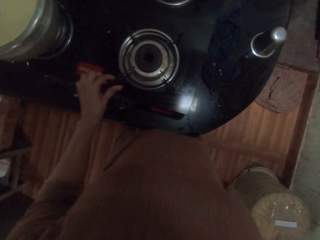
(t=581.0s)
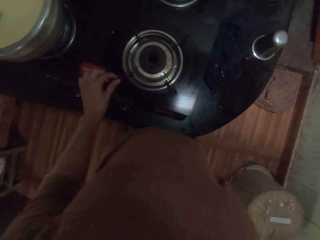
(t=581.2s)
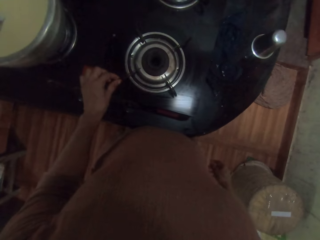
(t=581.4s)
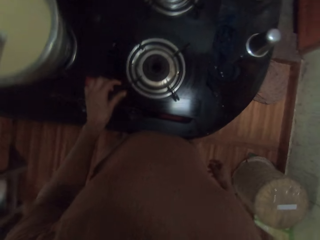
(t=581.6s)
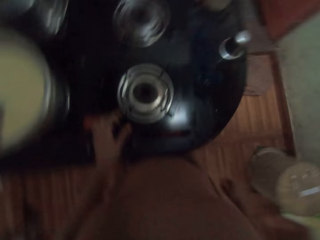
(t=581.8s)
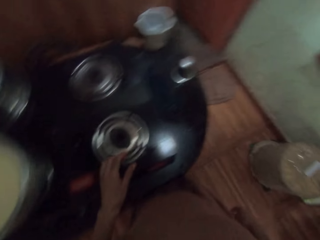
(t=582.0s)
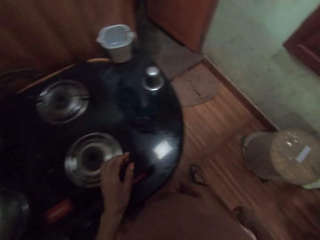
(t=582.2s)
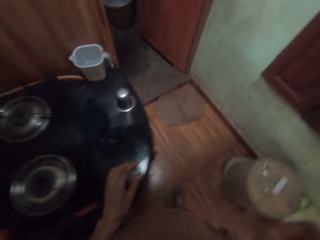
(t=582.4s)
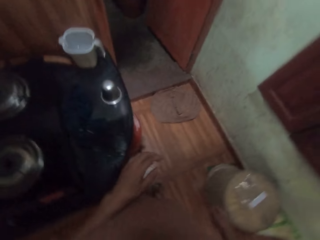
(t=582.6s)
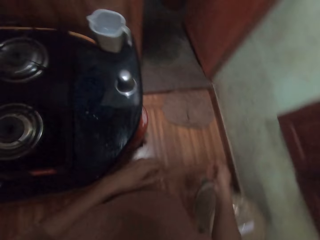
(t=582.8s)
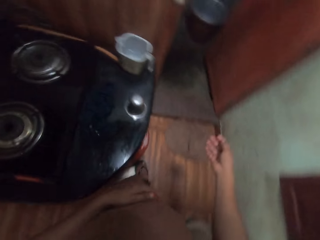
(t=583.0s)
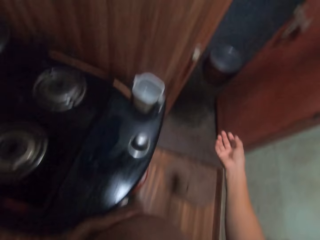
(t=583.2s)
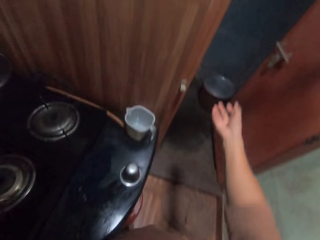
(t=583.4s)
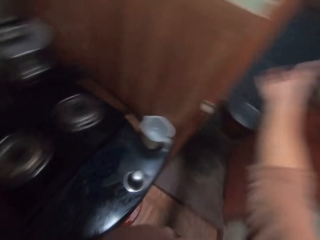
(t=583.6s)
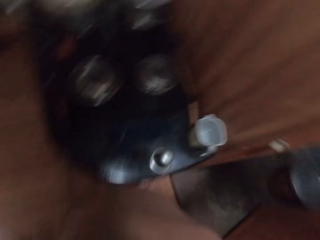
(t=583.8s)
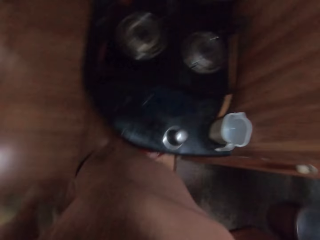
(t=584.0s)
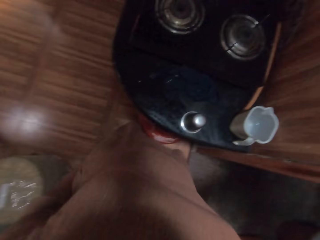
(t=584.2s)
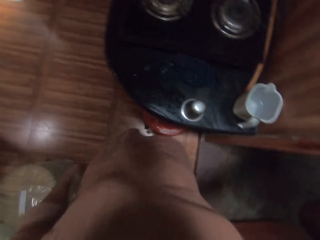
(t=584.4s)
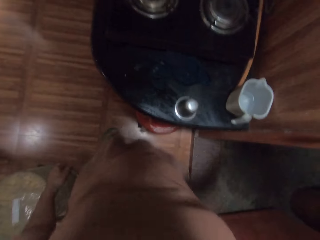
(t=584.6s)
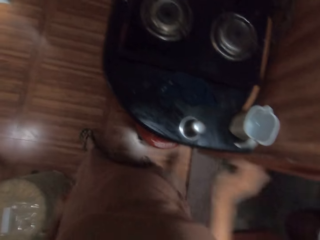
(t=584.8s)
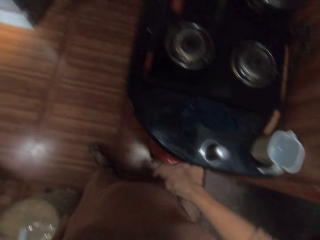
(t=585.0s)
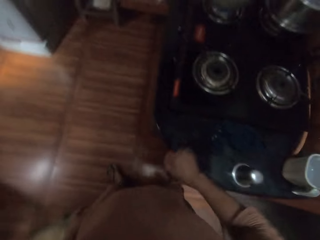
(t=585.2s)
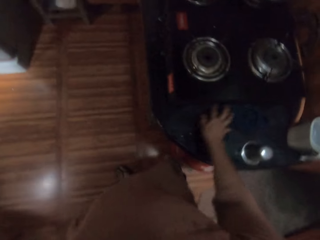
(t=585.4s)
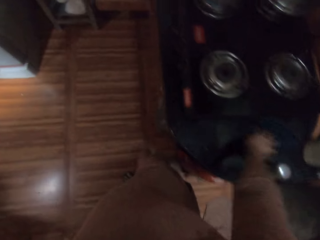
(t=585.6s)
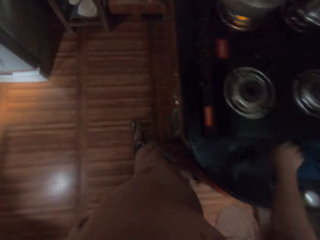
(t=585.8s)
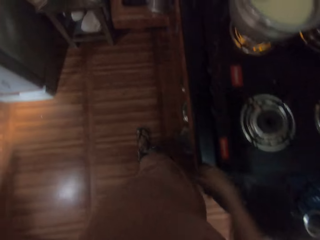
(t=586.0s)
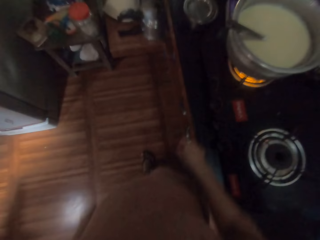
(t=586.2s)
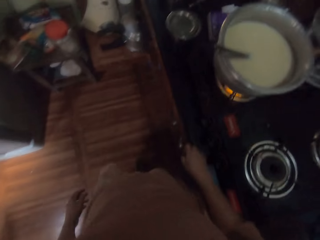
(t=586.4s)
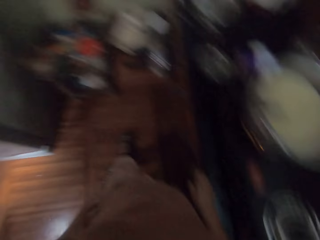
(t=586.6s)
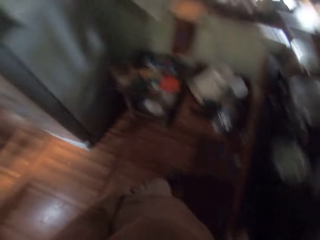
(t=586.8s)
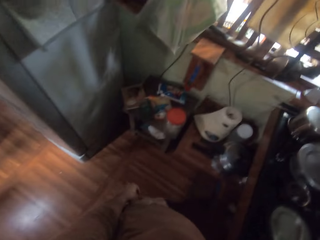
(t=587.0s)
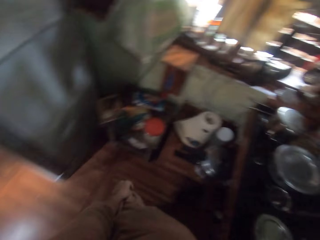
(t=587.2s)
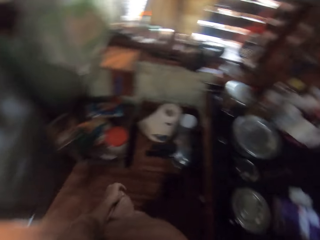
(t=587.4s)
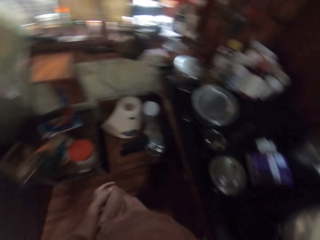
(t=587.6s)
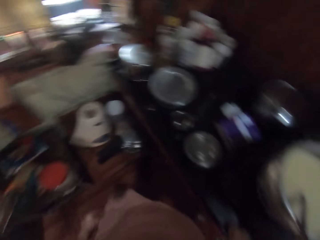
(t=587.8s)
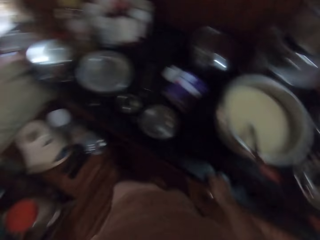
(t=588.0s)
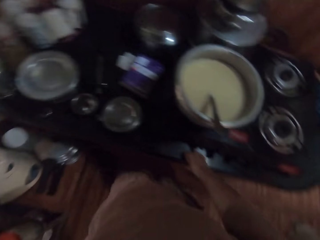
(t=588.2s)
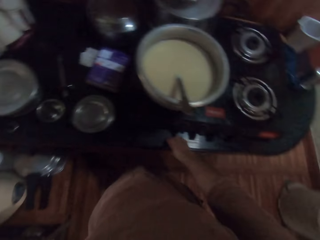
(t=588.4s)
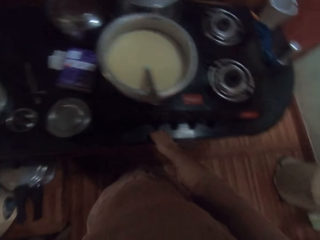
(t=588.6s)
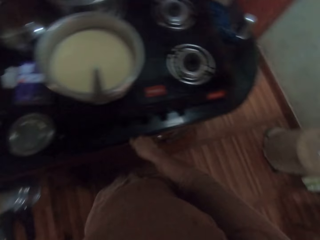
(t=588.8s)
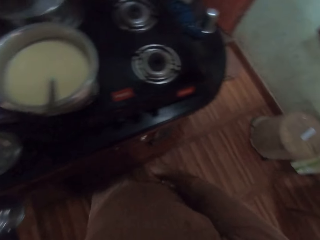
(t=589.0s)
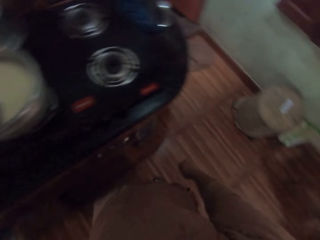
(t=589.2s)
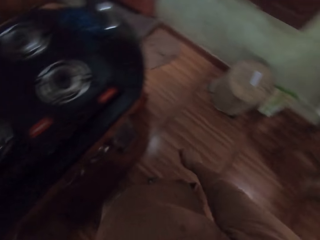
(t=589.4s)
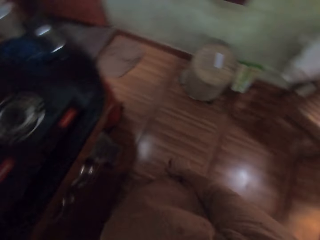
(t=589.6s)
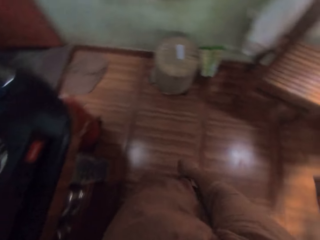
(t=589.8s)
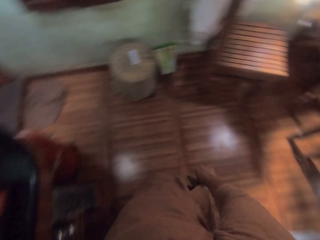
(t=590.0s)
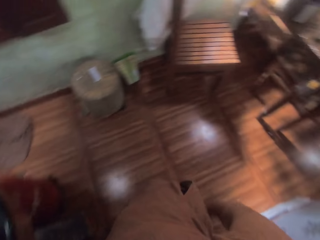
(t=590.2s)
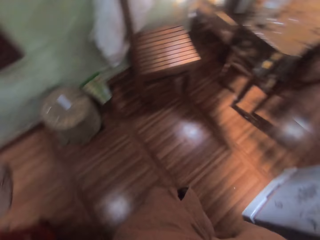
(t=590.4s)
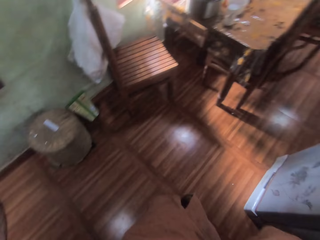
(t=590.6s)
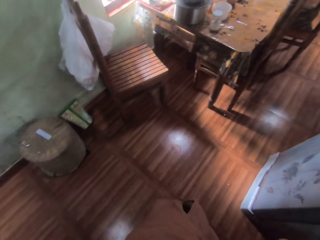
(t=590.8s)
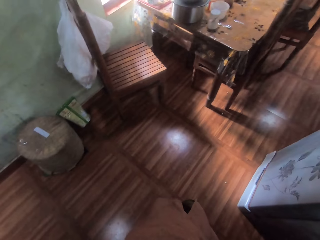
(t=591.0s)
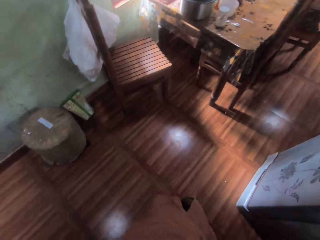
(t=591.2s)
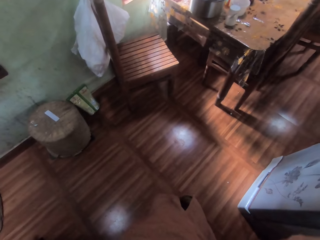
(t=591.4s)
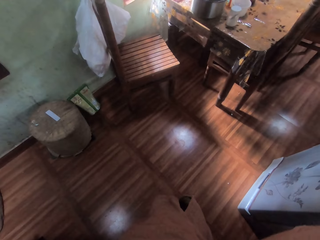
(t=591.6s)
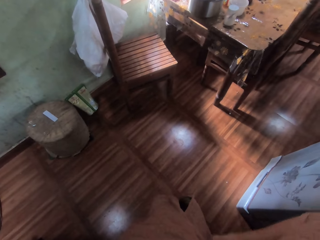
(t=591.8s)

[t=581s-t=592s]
The camera wearer walks. She stretches her hand and drops her hand. She moves the cloth on the counter with her right hand. She walks, drops her hand from the cooker and looks around.

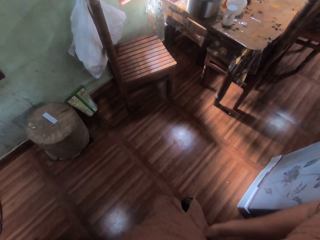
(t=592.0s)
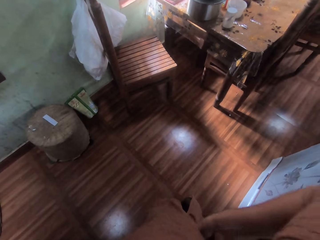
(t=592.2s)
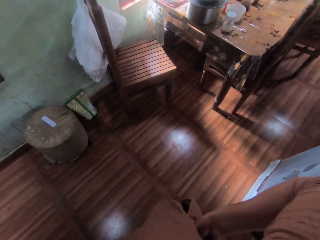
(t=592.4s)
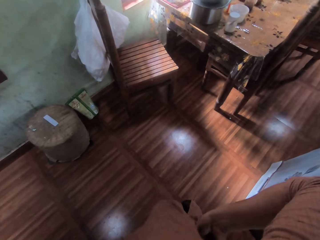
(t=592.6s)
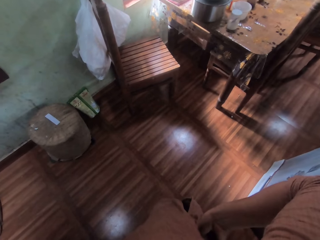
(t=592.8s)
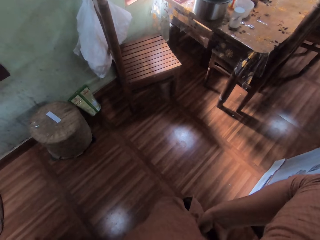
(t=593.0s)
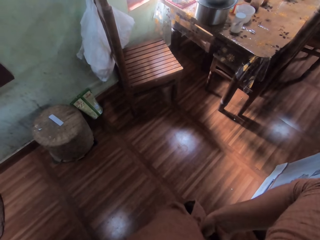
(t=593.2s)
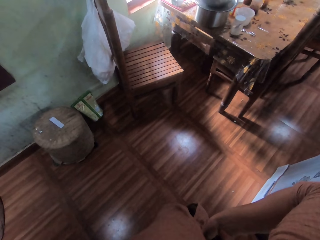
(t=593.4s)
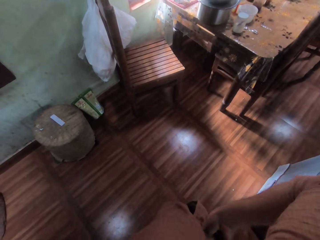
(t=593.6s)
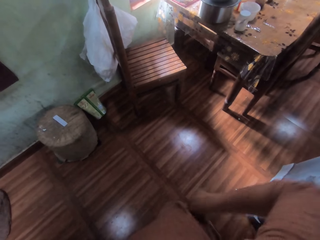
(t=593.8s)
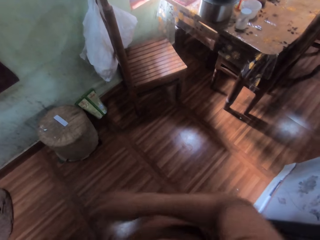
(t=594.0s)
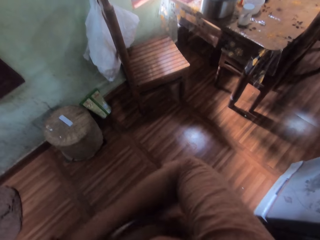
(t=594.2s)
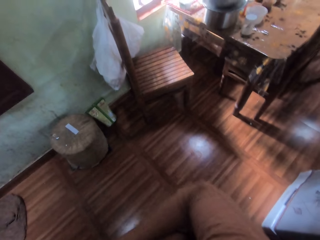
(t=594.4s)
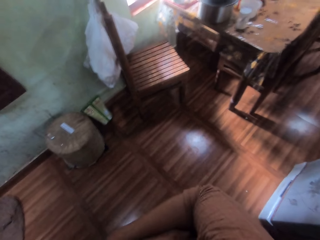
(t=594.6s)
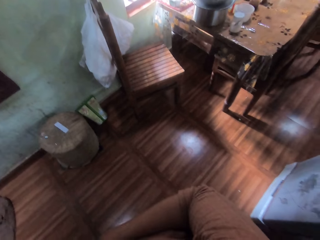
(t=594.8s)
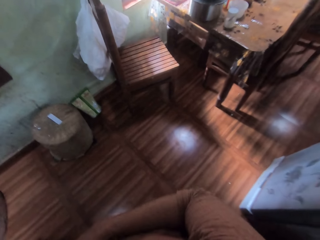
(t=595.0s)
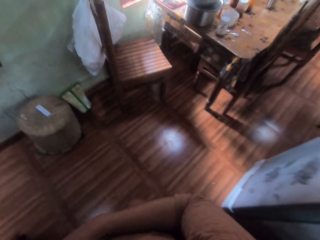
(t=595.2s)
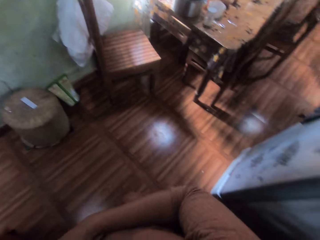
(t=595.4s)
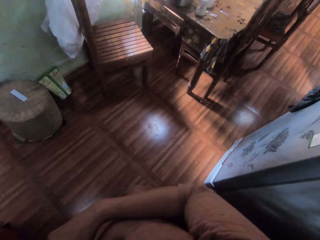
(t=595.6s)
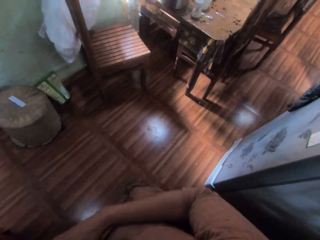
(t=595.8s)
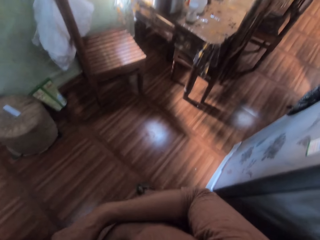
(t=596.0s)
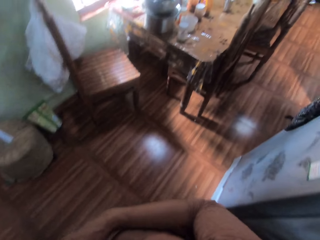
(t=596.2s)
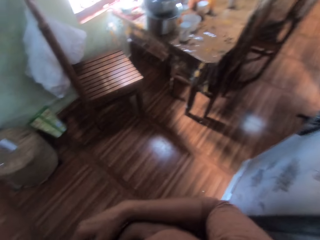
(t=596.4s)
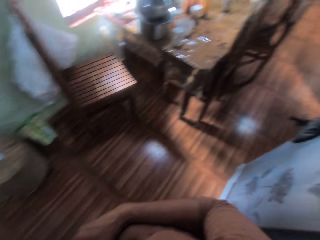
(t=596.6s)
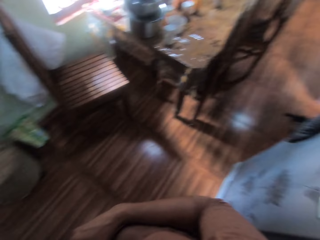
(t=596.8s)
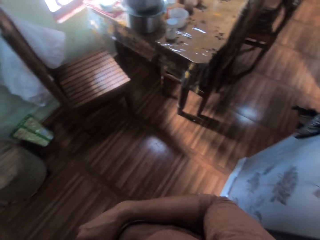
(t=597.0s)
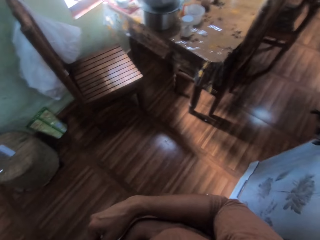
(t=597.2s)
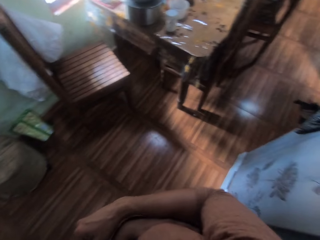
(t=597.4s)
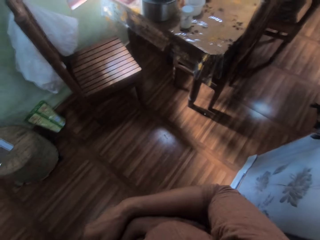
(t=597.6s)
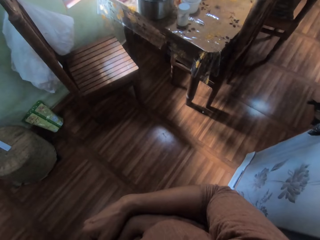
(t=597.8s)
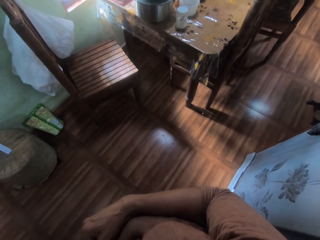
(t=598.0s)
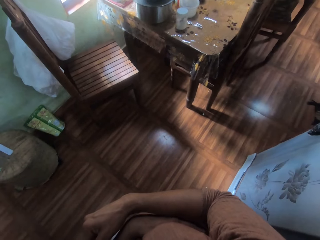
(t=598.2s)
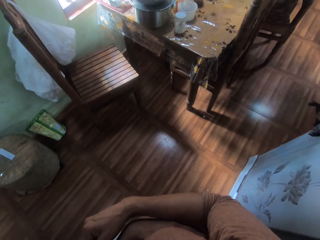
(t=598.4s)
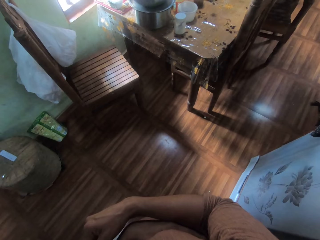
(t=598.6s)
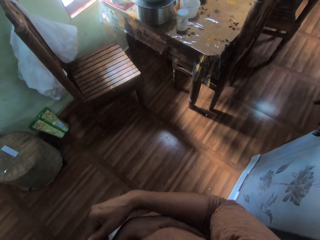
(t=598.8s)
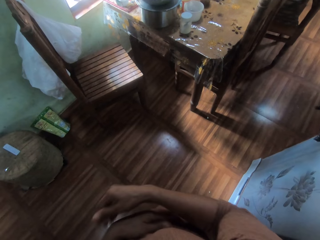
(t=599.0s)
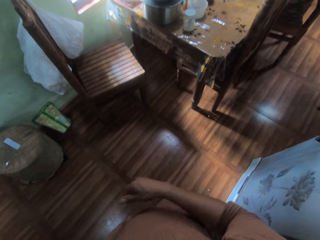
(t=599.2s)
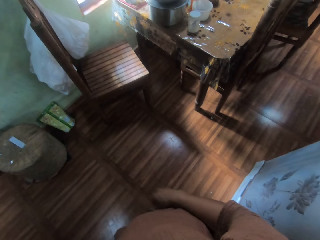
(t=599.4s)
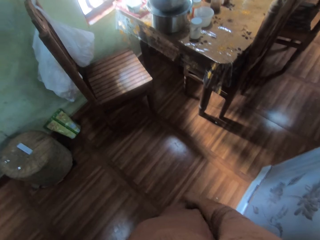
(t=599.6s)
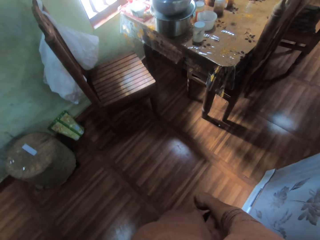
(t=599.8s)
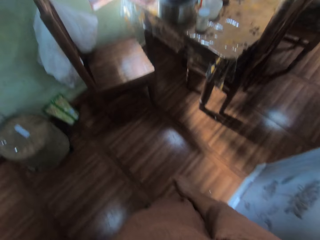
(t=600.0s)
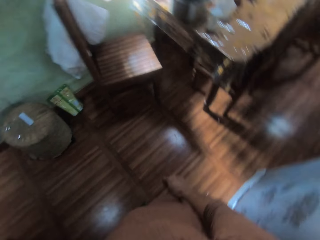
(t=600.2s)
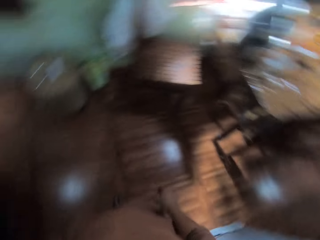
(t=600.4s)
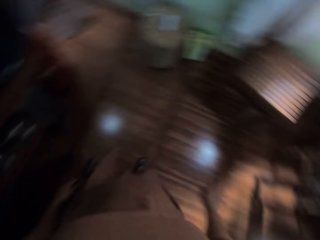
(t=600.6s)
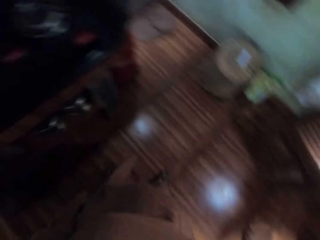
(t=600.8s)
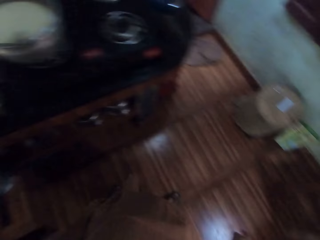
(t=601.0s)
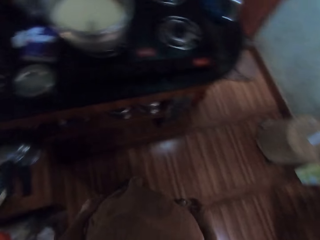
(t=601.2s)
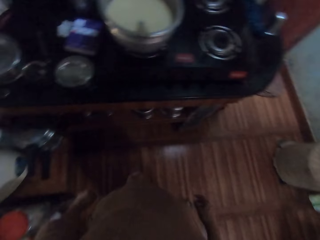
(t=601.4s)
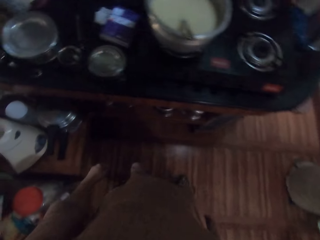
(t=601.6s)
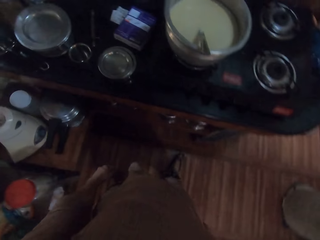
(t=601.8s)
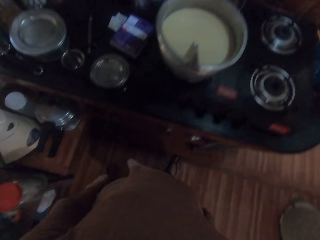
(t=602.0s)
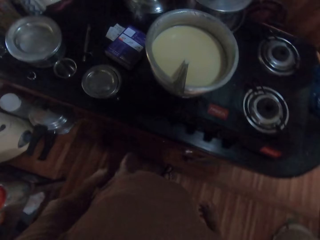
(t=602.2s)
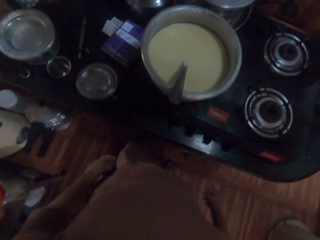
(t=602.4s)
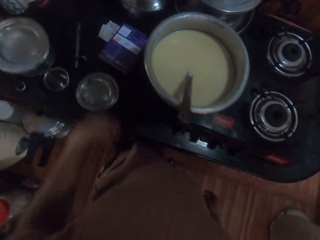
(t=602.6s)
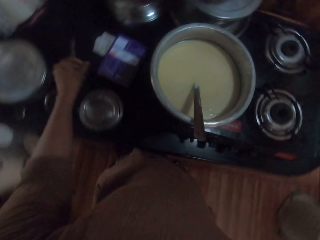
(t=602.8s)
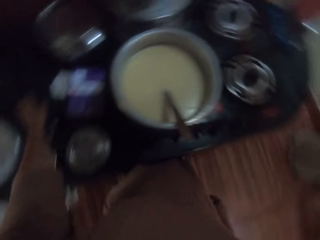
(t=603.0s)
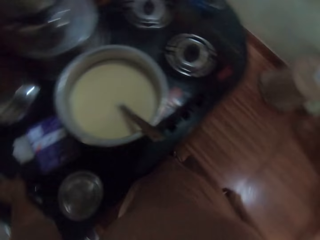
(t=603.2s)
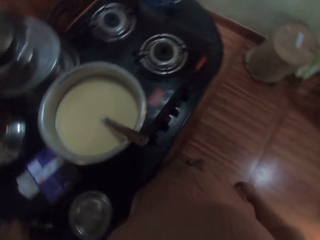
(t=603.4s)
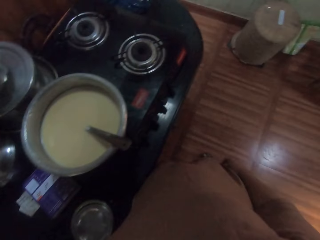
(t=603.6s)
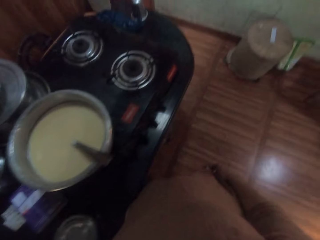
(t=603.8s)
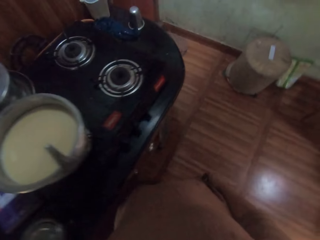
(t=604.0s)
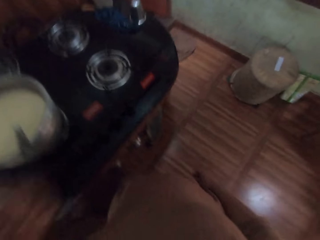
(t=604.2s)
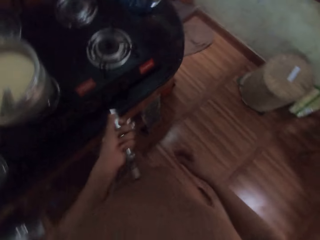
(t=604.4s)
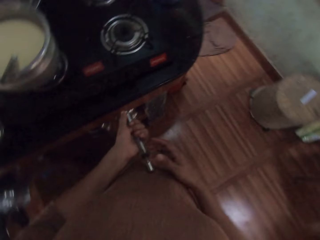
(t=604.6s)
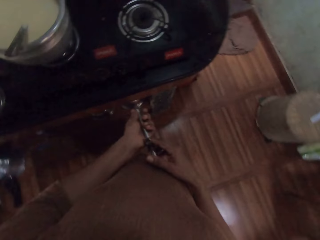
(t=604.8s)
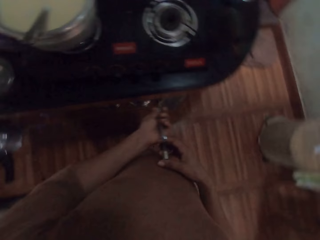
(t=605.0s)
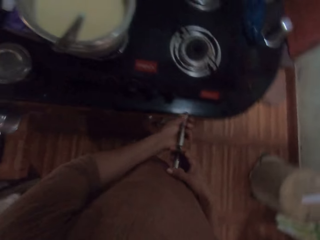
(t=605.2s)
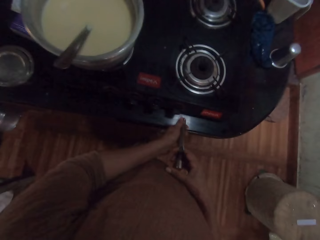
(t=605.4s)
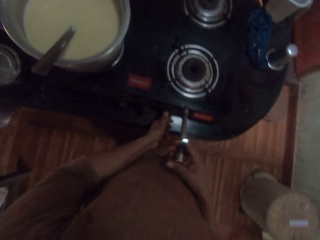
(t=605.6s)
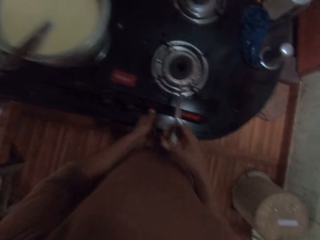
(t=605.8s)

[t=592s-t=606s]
The camera wearer places her hand on the waist. She drops her hand from the waist. She drops her hand down. She walks. She picks up the lighter from the counter with her left hand. She passes the lighter in her left hand to her right hand.
